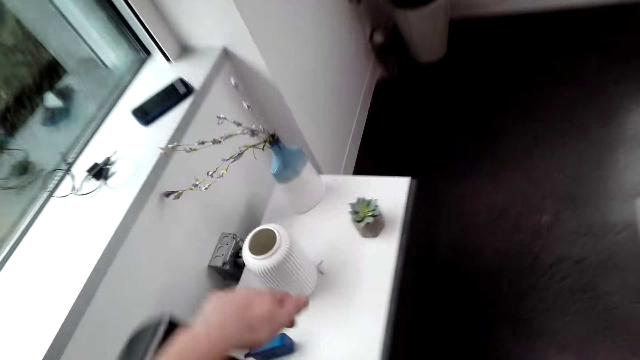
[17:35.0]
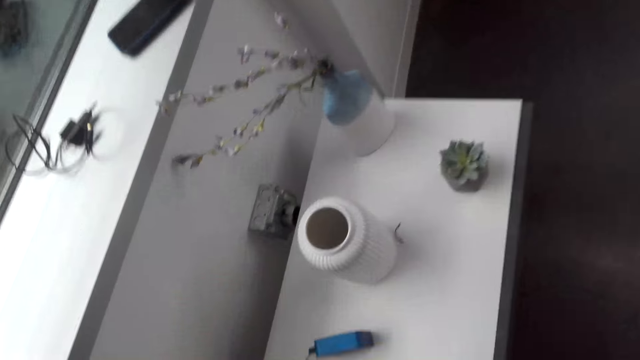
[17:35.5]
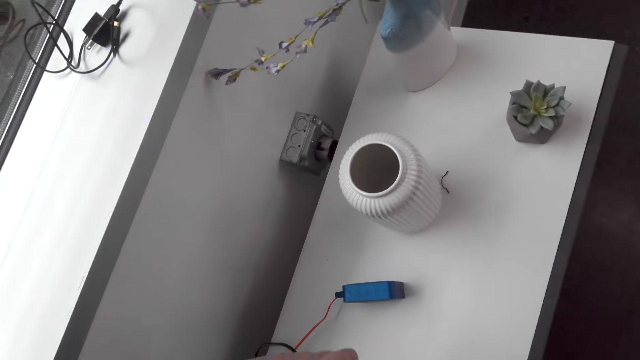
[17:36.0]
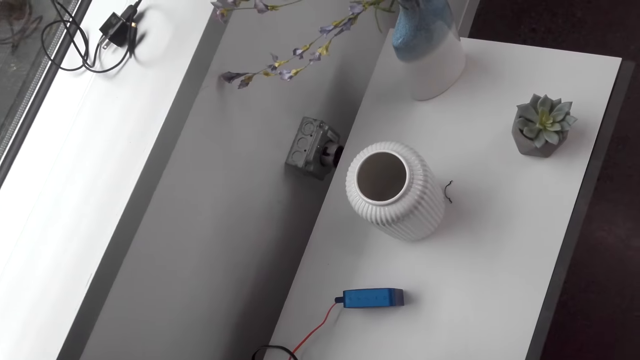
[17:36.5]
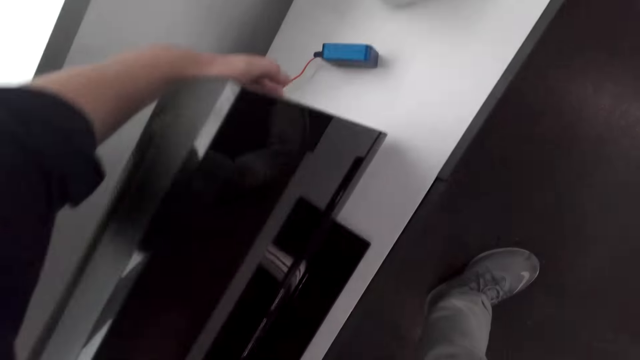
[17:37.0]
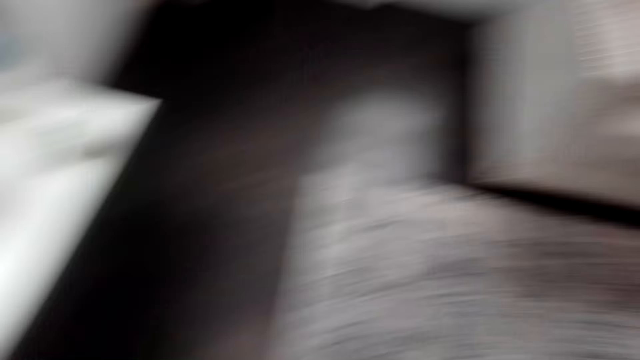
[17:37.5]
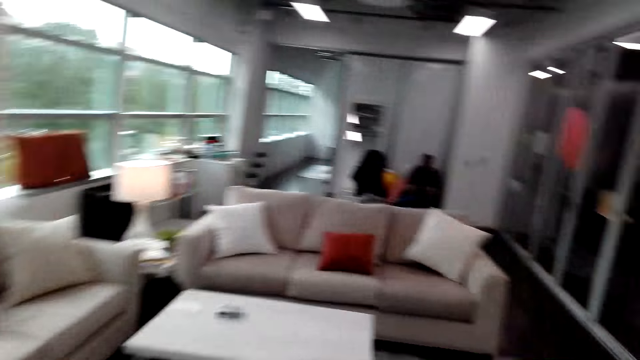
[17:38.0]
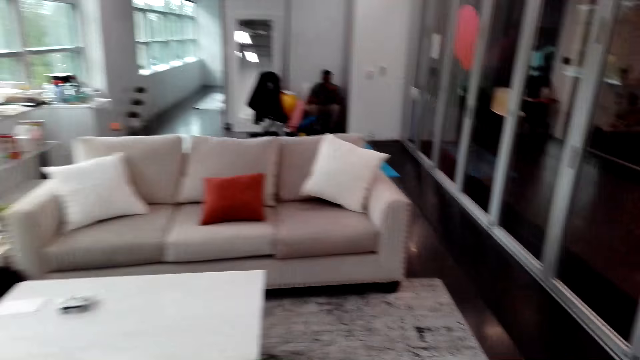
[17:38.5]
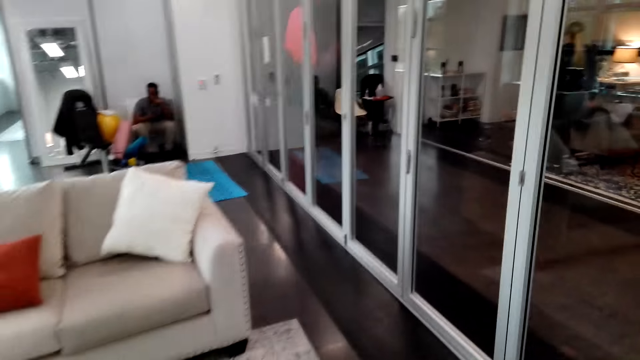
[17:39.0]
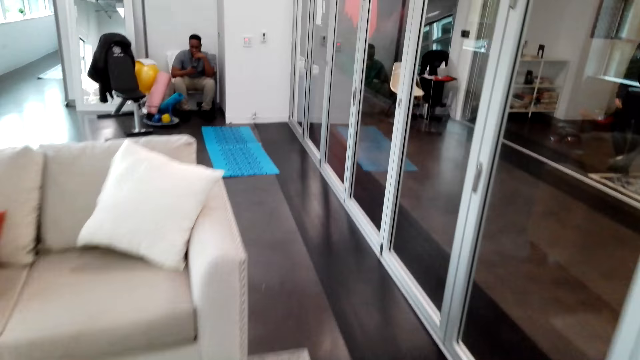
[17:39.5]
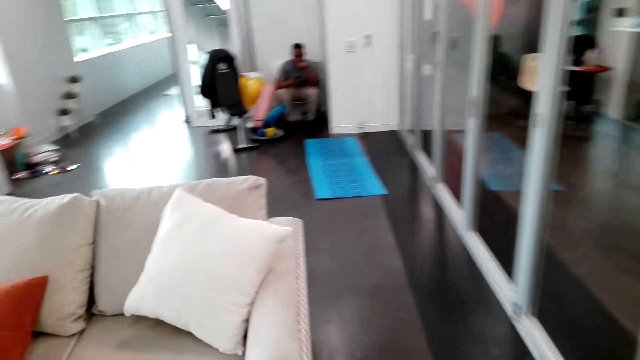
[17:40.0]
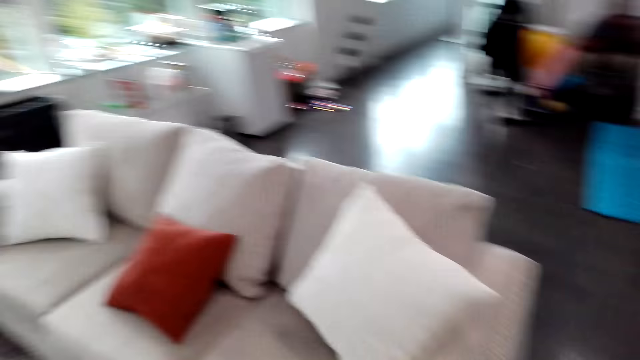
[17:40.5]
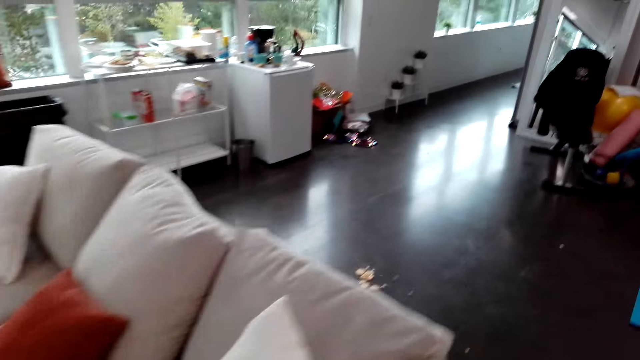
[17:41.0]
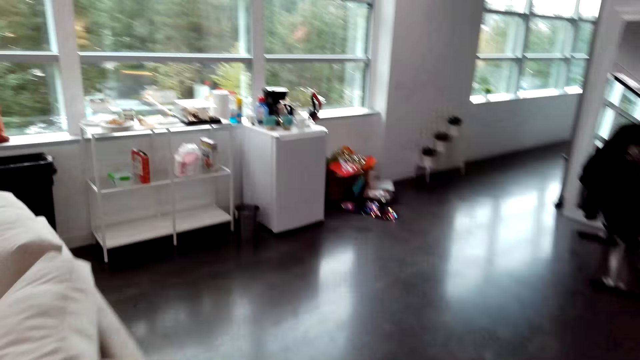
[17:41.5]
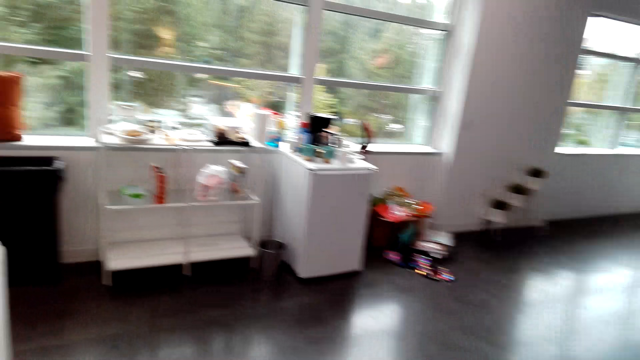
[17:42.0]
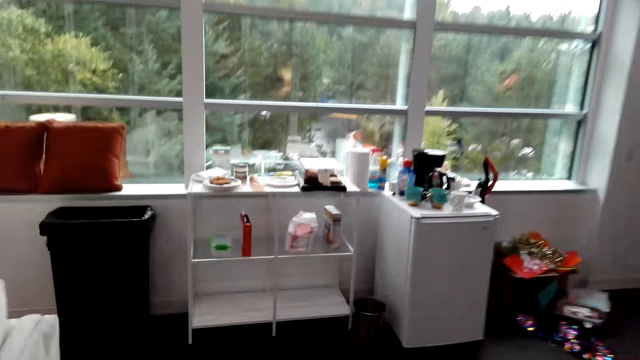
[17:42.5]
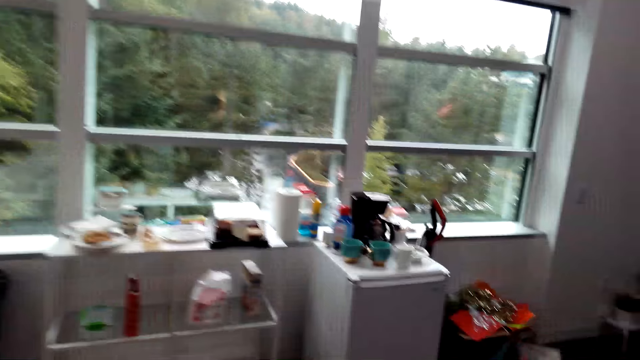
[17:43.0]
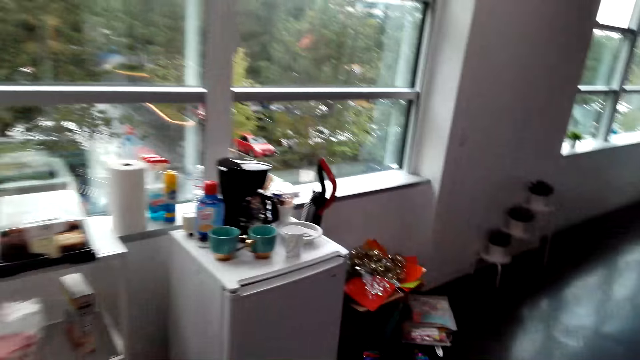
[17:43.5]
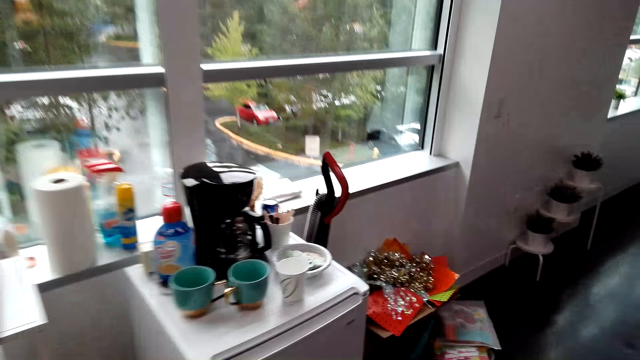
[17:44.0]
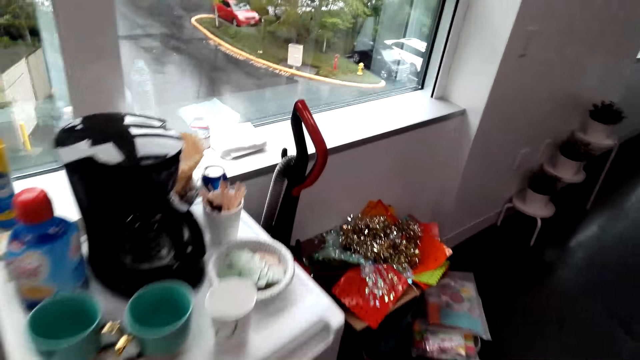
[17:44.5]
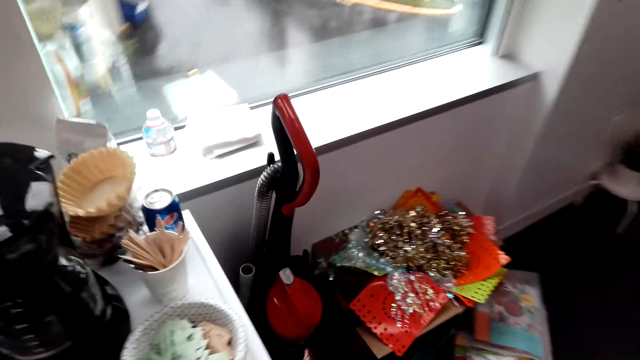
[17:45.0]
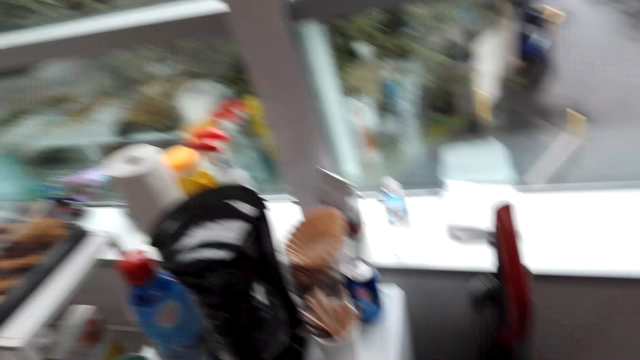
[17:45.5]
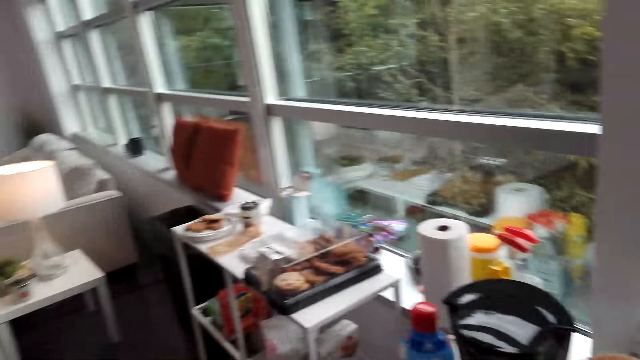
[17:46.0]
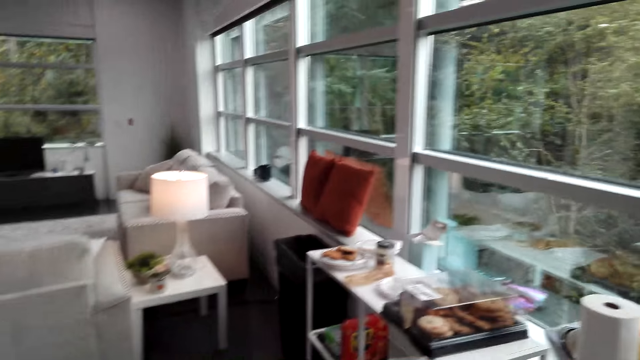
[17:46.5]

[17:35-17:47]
The camera wearer switches off the television.

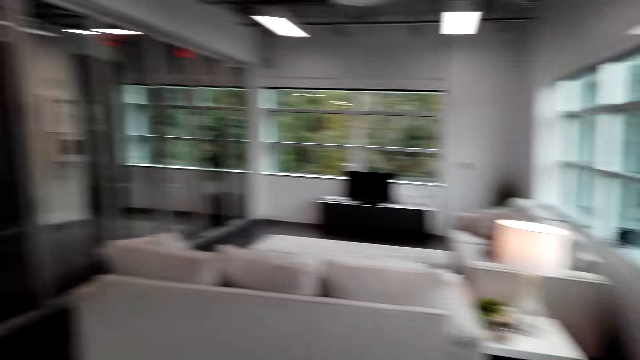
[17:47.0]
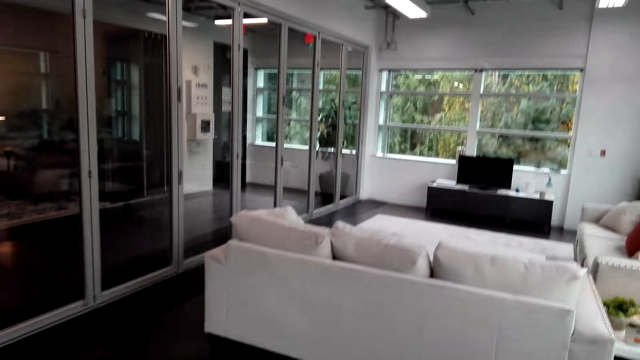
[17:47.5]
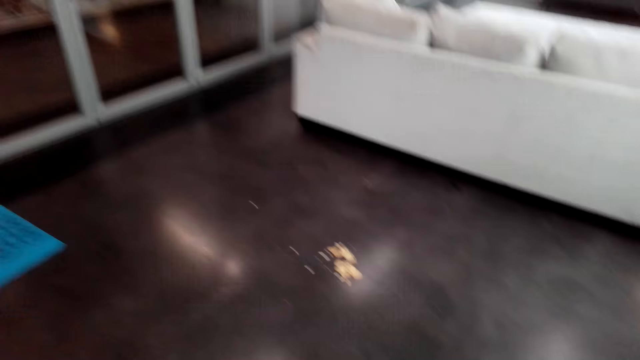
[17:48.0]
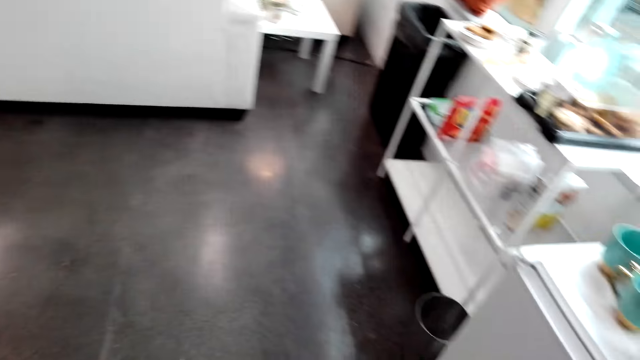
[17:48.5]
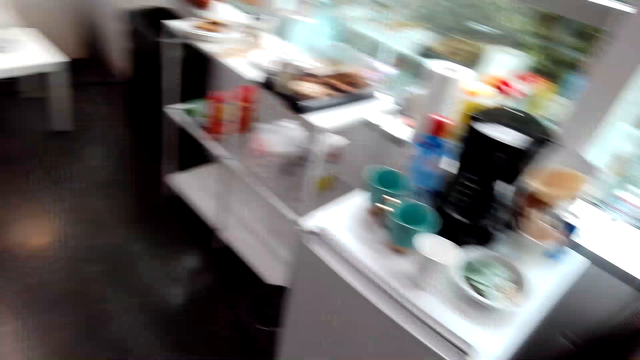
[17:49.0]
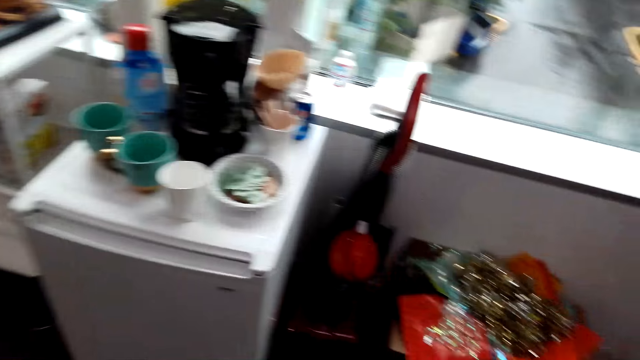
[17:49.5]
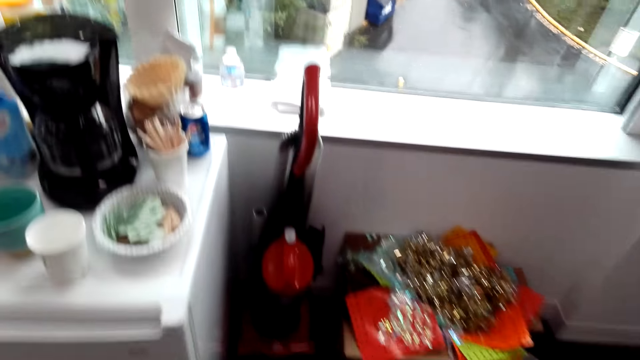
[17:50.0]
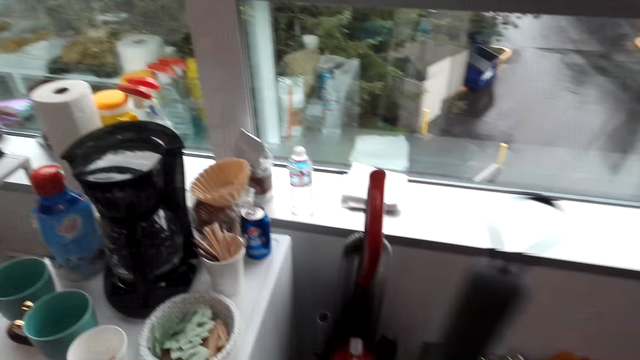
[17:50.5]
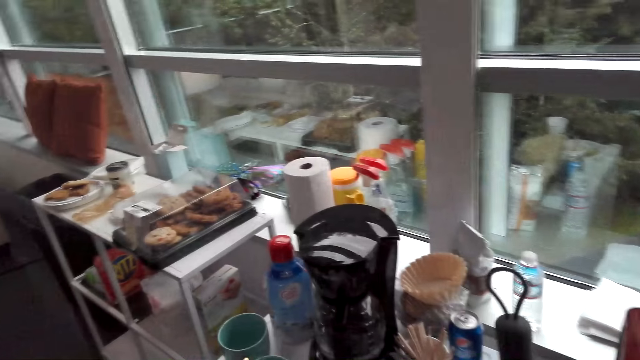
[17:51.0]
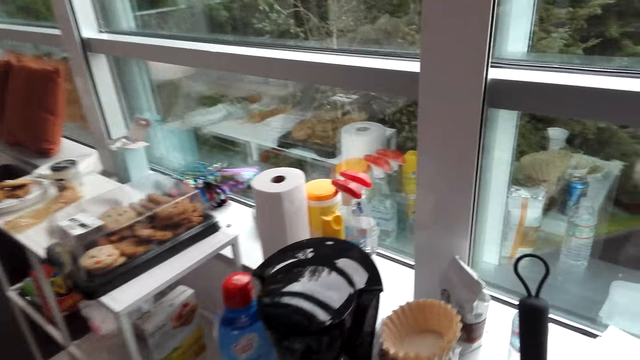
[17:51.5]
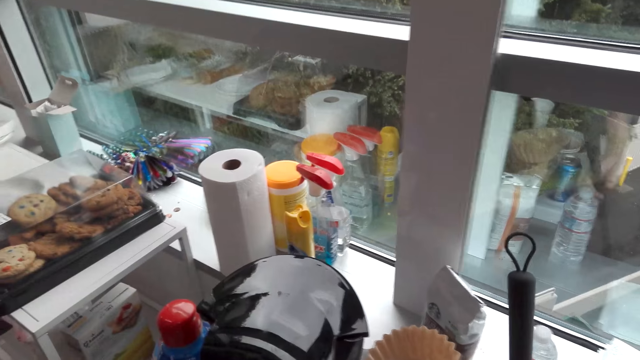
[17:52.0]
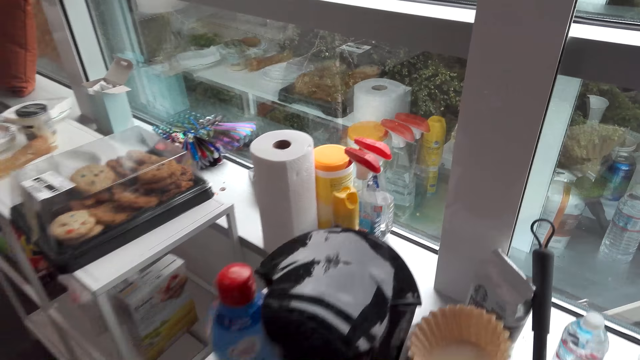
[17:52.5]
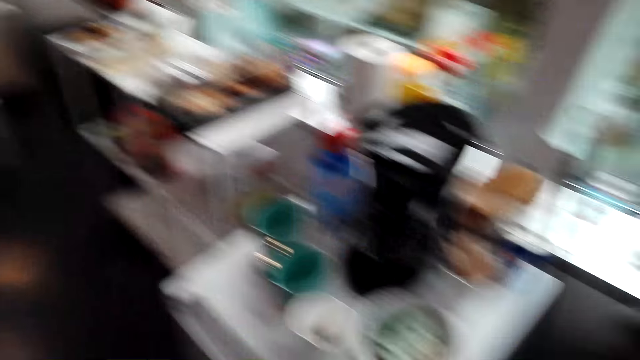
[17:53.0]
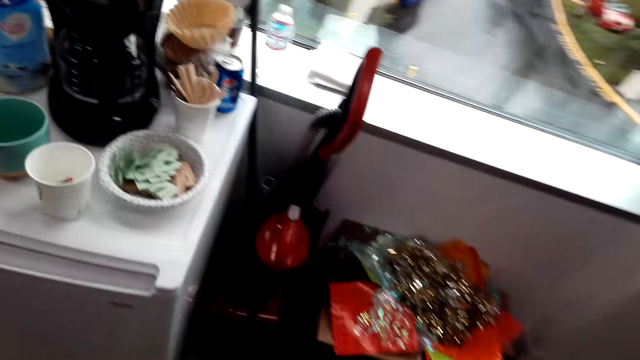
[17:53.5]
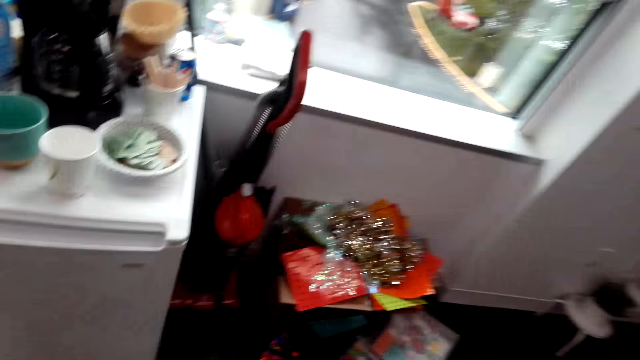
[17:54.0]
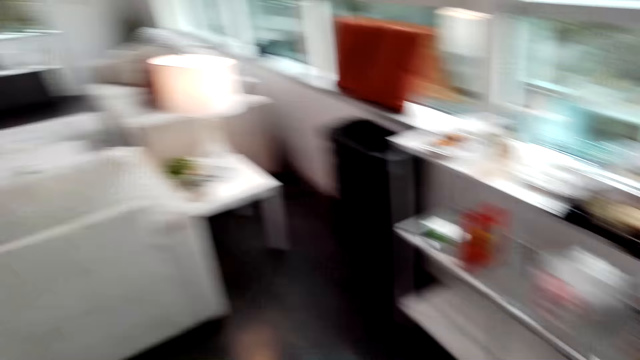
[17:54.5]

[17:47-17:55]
The camera wearer puts the push broom on the corner.
